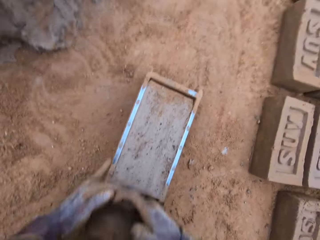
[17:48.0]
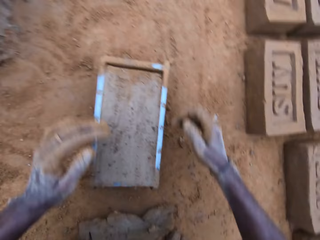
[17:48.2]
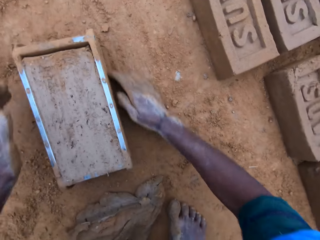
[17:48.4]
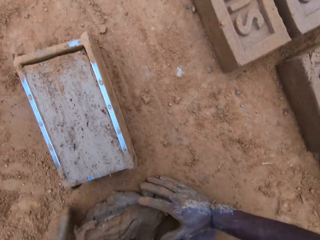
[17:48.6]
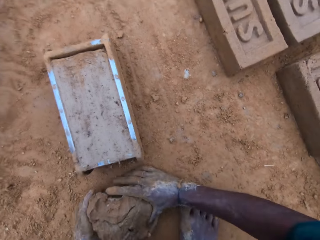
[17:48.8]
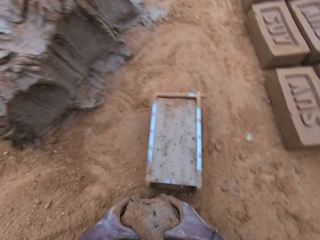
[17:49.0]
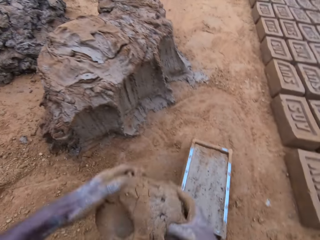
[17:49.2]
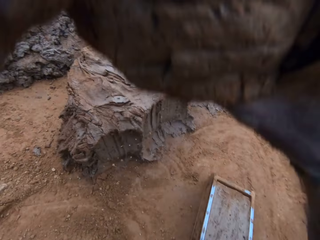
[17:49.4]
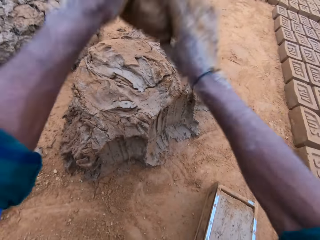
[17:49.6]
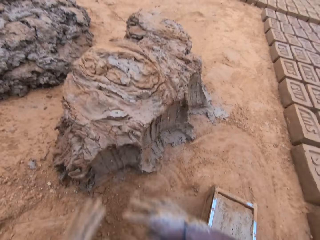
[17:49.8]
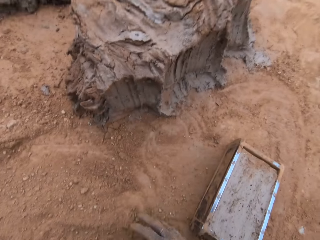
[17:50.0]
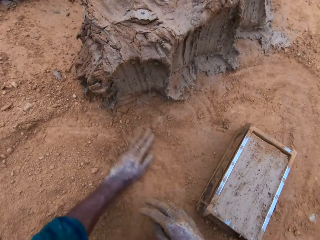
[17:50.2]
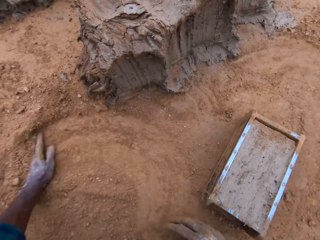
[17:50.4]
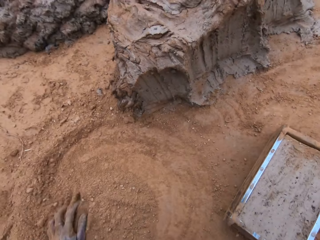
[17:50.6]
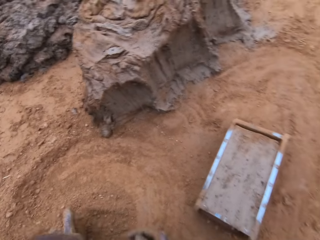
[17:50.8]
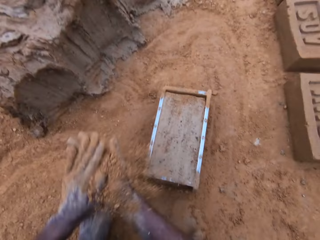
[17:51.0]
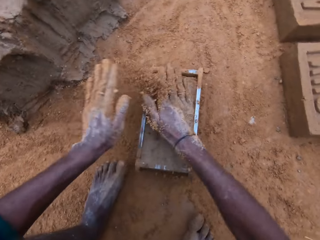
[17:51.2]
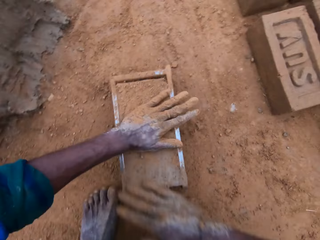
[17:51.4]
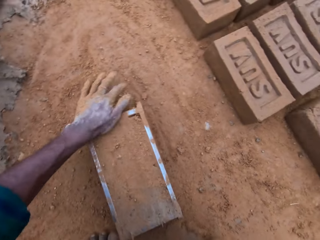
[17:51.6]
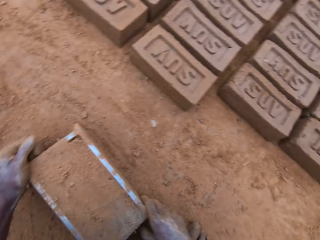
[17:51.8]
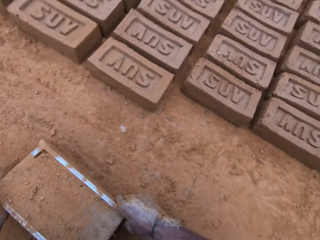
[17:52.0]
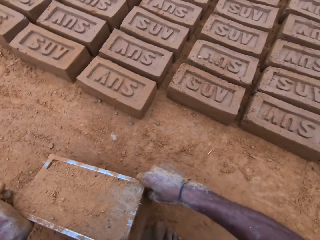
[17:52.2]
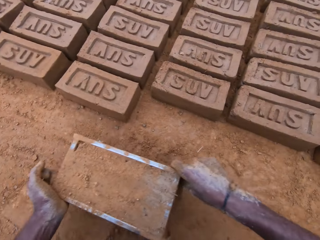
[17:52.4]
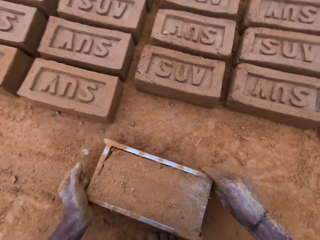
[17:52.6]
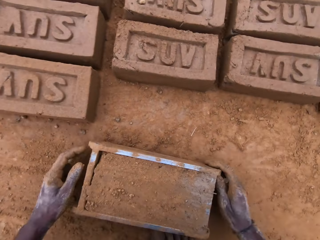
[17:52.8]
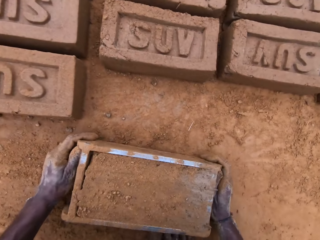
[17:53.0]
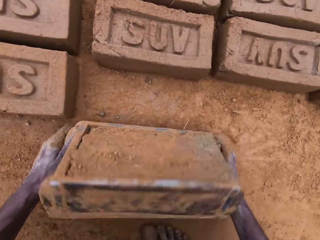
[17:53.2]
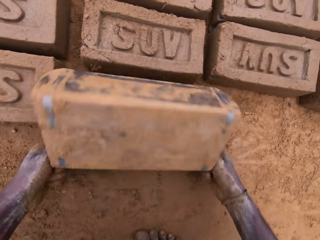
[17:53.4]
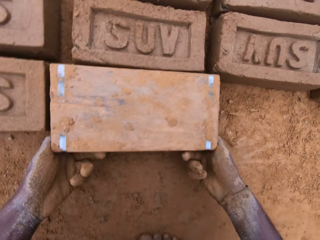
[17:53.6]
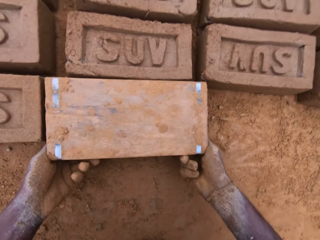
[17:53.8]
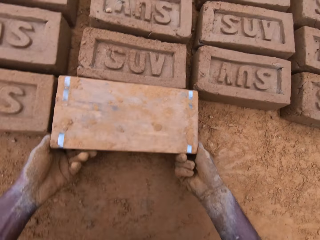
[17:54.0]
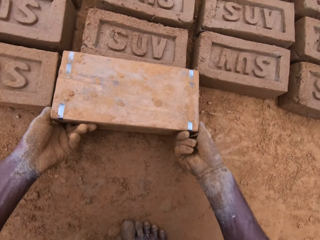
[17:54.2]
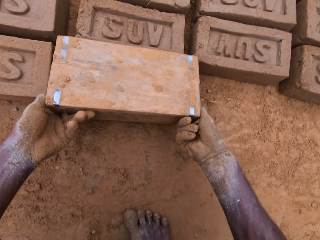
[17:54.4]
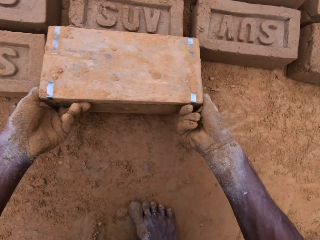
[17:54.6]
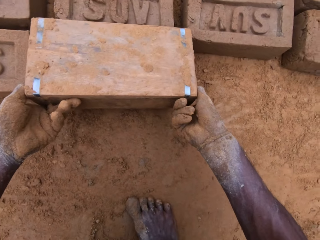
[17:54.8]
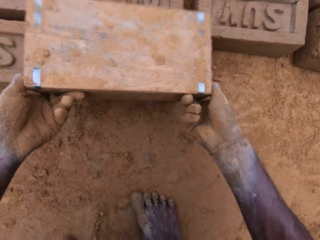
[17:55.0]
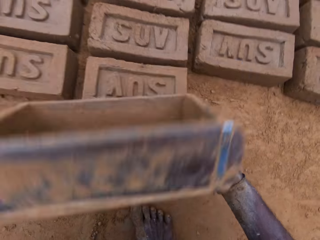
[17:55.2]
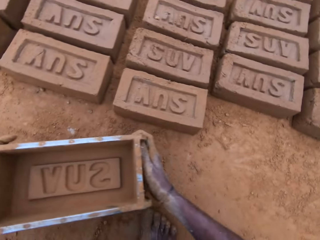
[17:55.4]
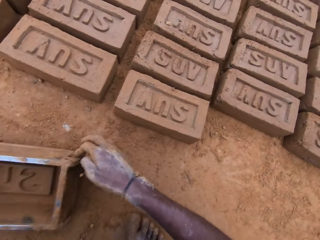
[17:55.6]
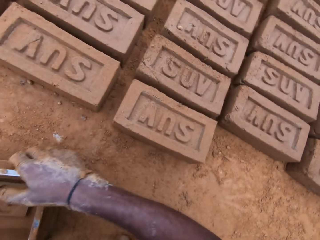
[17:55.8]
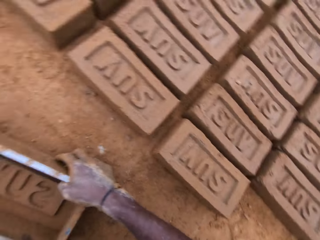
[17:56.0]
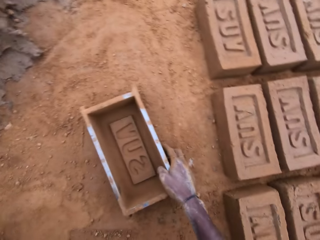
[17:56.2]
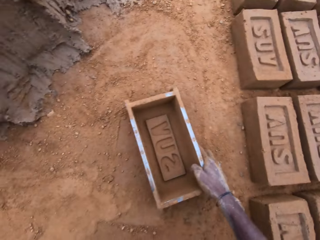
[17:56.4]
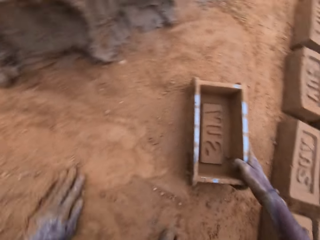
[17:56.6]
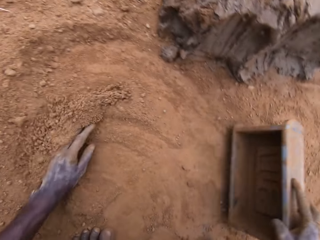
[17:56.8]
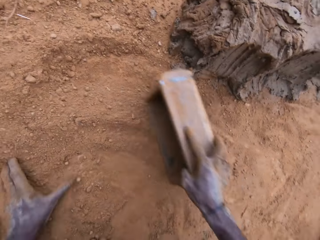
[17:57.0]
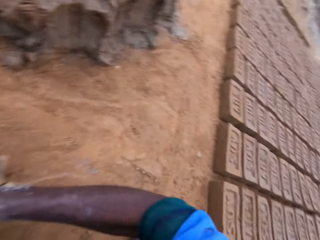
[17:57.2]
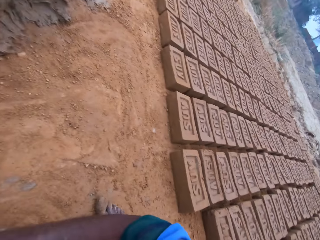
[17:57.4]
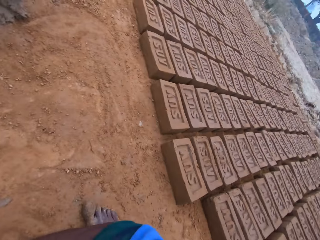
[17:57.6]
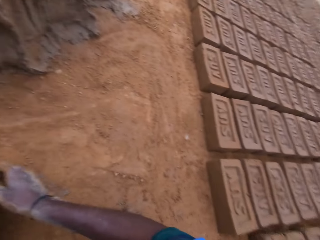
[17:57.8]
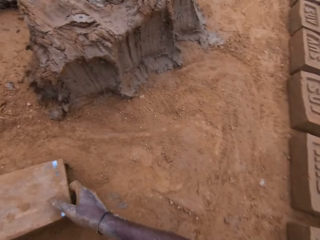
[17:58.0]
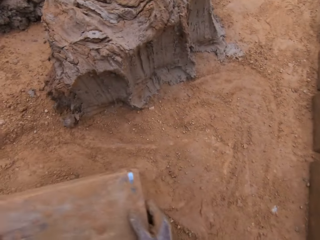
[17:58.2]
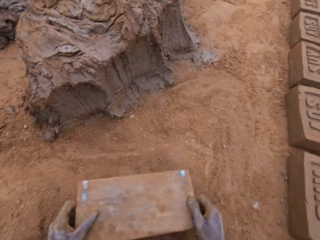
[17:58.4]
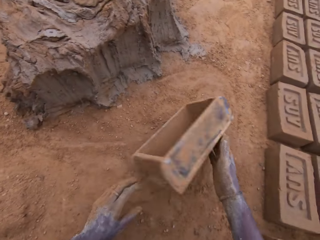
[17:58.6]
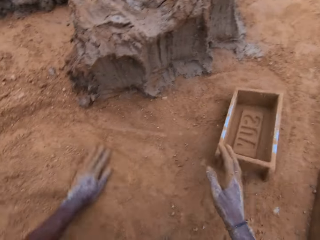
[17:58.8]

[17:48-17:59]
The camera wearer levels the mortar in the mold. They scoop a clay mixture from a wooden brick mold. They pick up the excess clay mixture from the ground and put down the clay mixture on the ground. They scoop soil from the ground. They spread the soil on the clay mixture in the wooden brick mold. They move the mold. They pick up the wooden brick mold from the ground. They turn the mold upside down. They put down the clay mixture from the wooden brick mold on the ground. They retrieve the mold. They put down the wooden brick mold on the ground. They spread the soil on the ground. They put the soil in the wooden brick mold.

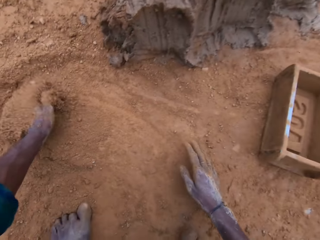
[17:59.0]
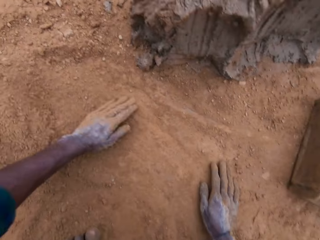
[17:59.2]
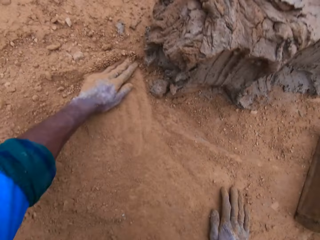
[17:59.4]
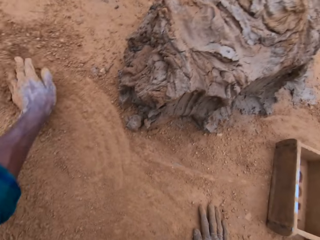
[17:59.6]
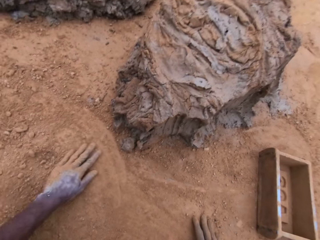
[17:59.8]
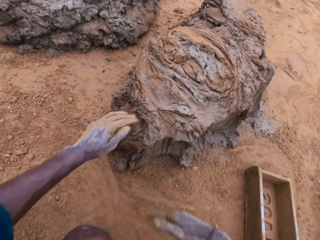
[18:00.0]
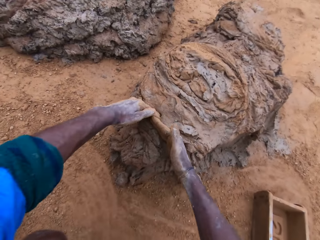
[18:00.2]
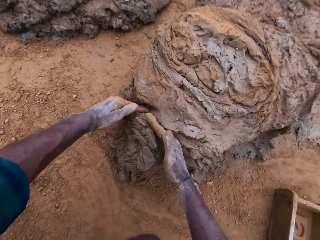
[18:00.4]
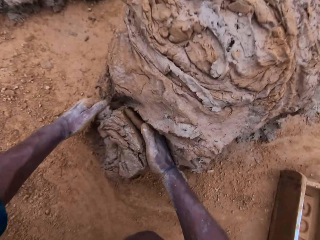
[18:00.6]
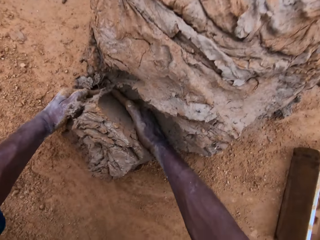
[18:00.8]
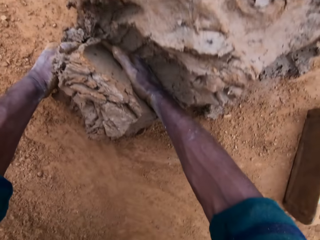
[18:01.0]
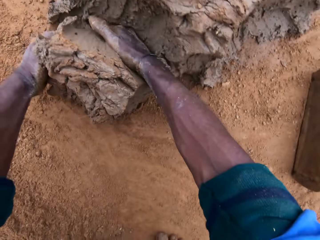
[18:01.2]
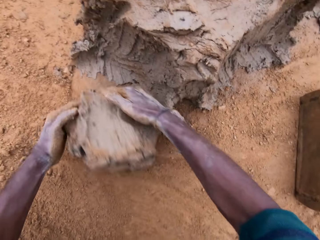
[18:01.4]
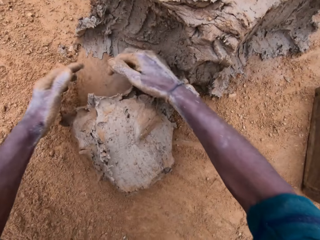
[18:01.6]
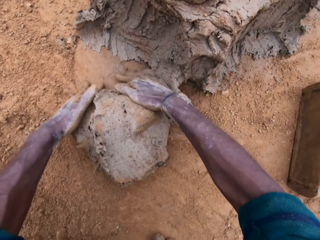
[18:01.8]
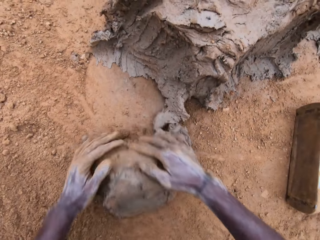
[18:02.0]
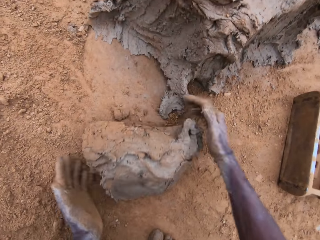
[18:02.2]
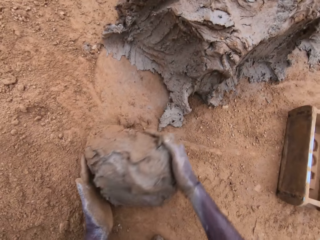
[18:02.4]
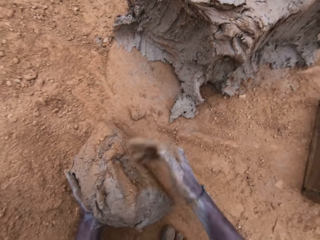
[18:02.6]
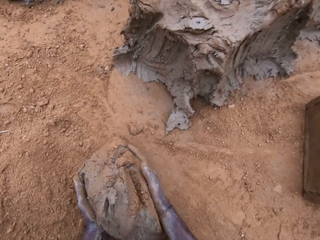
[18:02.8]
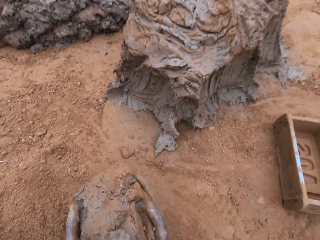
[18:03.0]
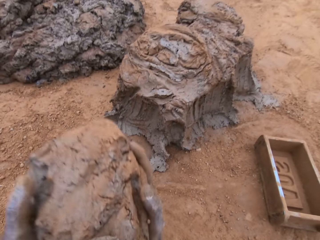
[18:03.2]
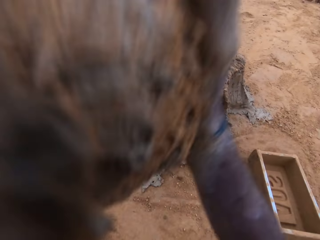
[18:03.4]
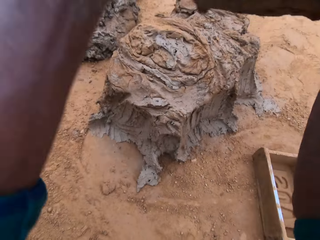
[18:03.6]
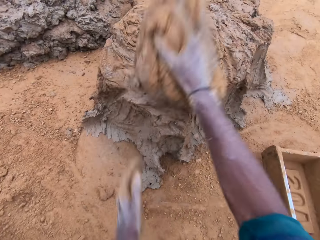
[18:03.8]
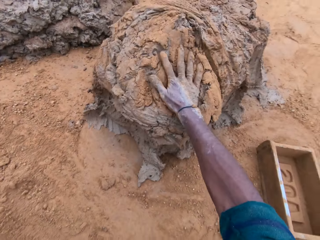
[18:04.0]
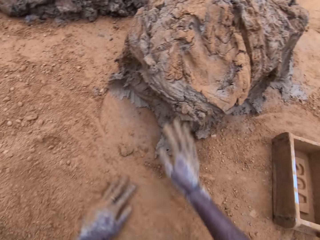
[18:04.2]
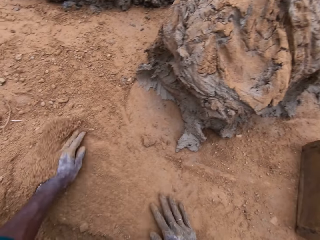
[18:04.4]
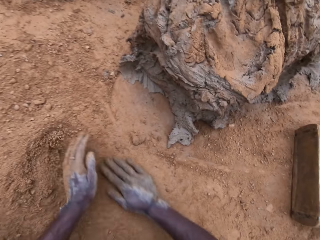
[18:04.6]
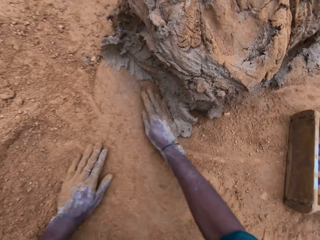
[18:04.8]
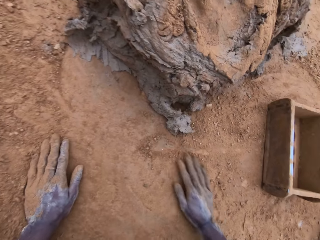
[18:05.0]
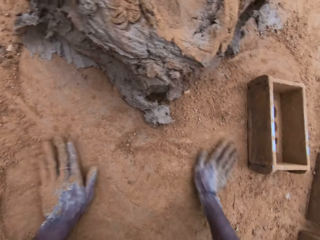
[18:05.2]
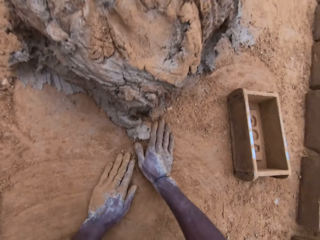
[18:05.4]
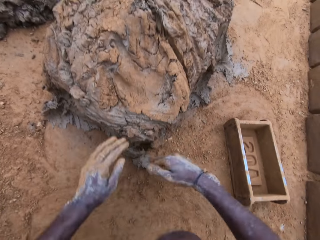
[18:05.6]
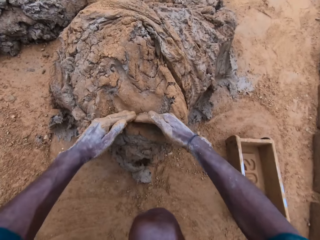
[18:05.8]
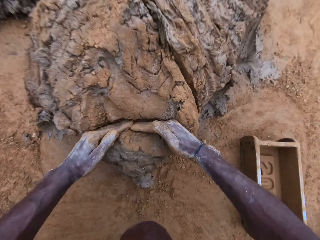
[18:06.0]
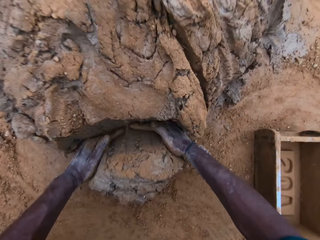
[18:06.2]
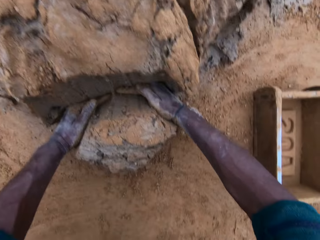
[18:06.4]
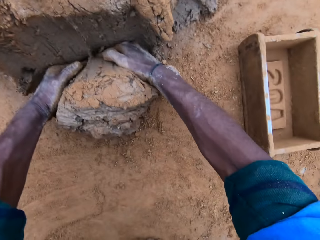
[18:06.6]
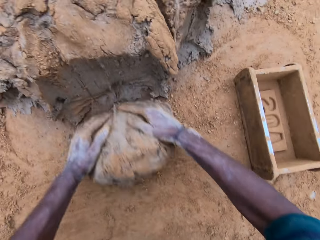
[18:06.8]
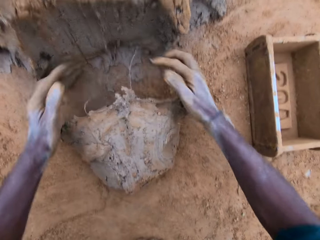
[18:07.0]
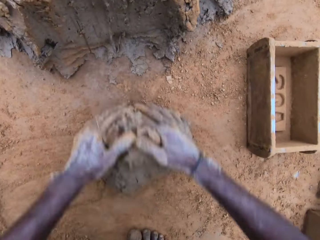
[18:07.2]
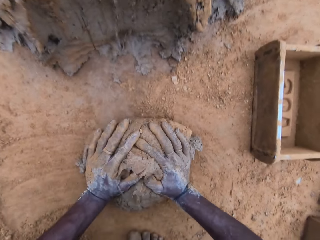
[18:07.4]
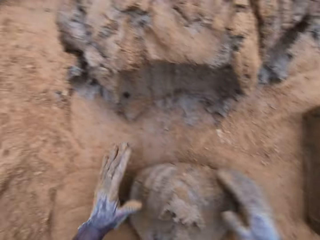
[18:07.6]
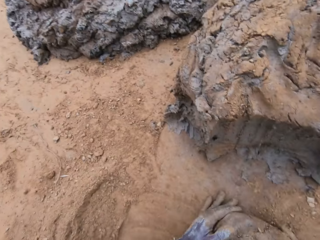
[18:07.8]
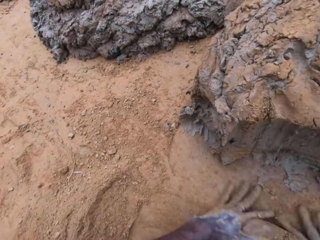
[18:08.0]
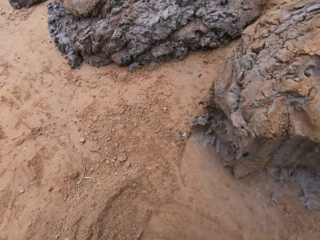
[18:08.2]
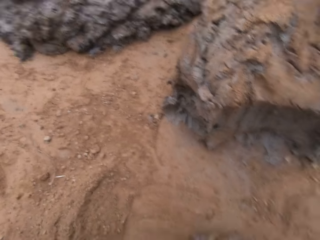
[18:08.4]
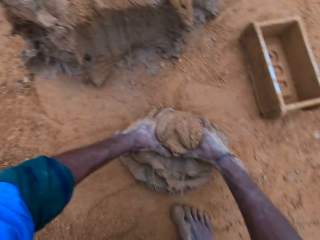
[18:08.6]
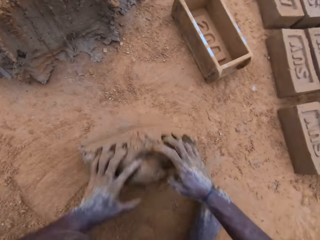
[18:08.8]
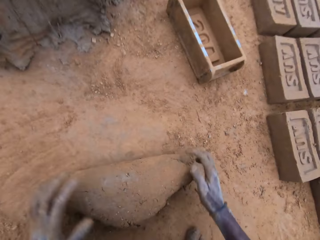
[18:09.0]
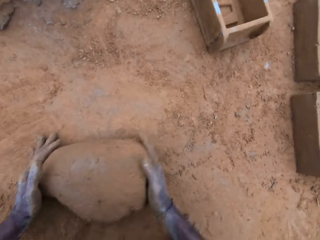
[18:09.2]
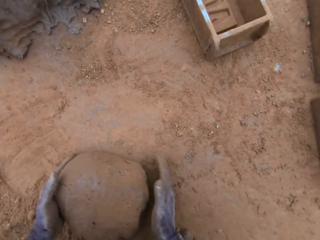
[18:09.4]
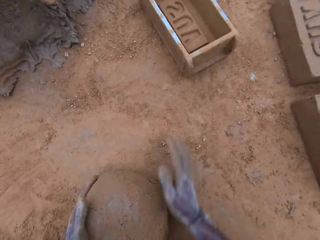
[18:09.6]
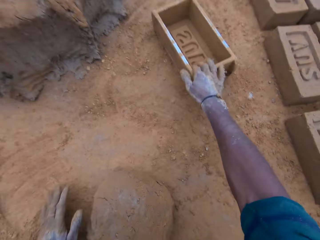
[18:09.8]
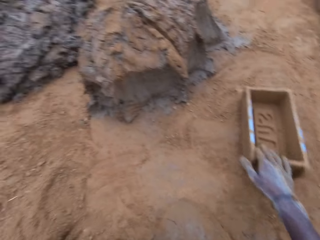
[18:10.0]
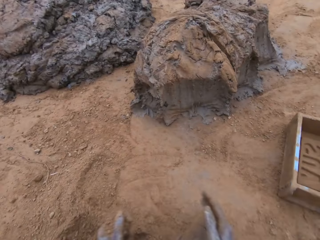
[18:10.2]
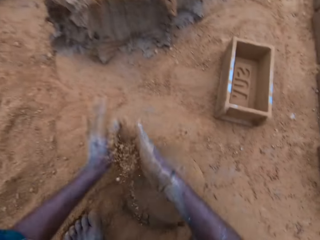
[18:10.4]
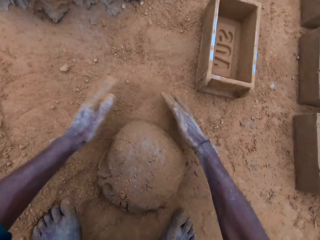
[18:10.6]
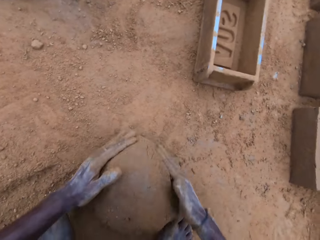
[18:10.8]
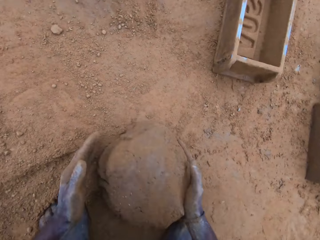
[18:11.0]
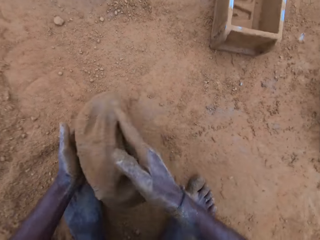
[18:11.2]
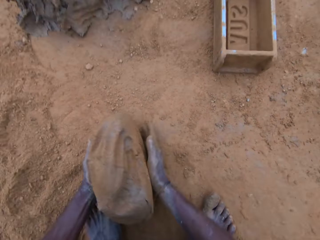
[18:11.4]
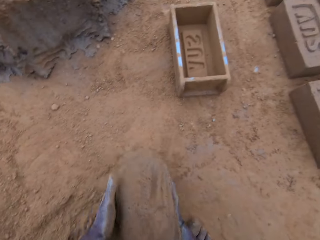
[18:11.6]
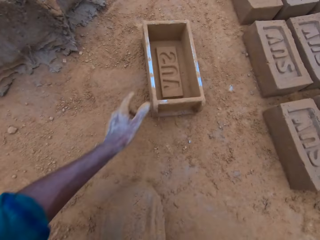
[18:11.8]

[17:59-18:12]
The camera wearer flips a wooden brick mold on the ground. He drops the empty mold on the ground. He spreads soil on the ground and rubs his hands on the ground. He cuts a clay mixture with hands. He scoops mortar from the pile. He molds the clay mixture with hands. He picks up the clay mixture from the ground. He dumps the mortar on the pile. He spreads the soil on the ground. He rubs his hands on the ground. He scoops the mortar with his hands. He cuts the clay mixture with hands. He molds the clay mixture with hands. He mixes the pile on the ground. He moves the wooden brick mold closer on the ground. He molds the clay mixture with hands. He carries the mortar from the ground.
